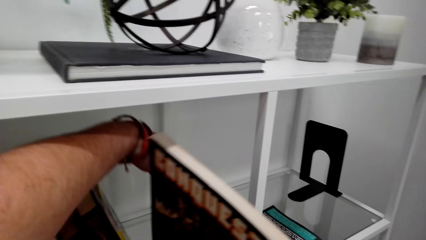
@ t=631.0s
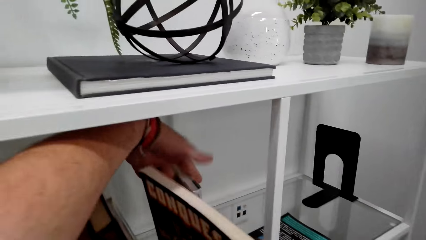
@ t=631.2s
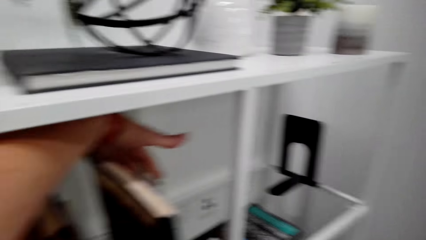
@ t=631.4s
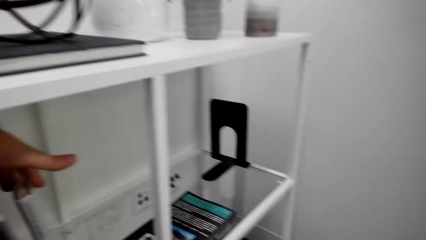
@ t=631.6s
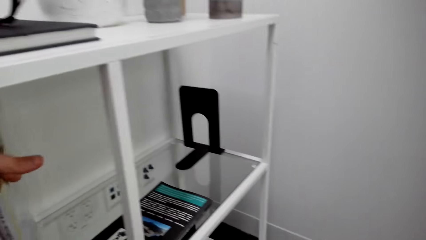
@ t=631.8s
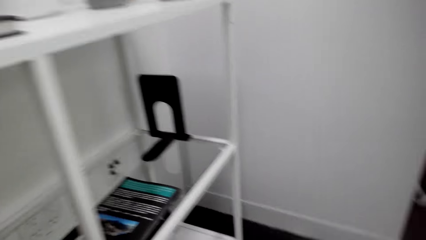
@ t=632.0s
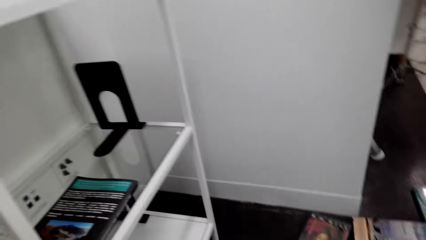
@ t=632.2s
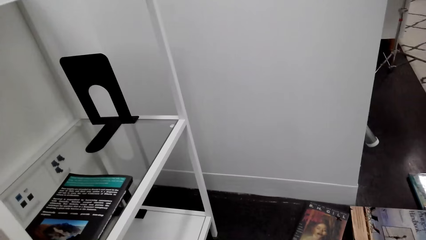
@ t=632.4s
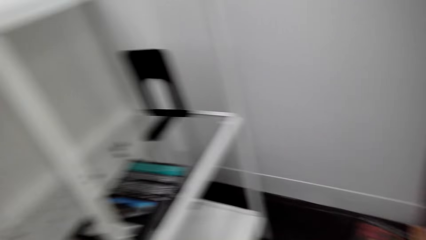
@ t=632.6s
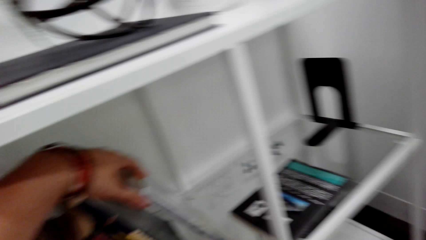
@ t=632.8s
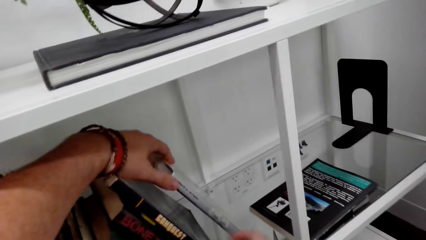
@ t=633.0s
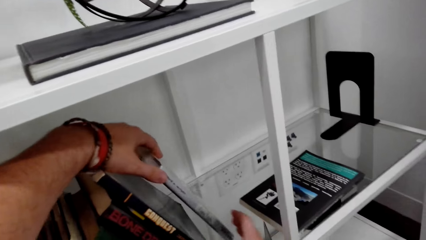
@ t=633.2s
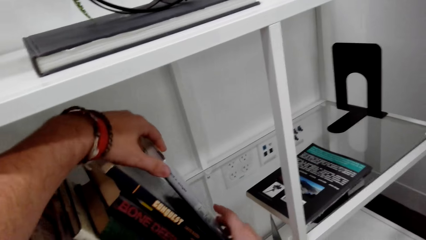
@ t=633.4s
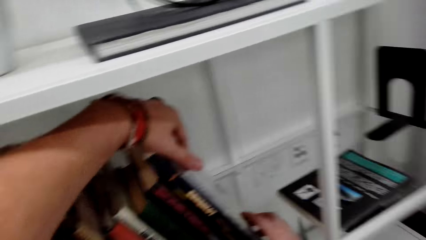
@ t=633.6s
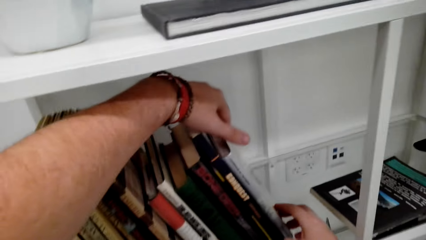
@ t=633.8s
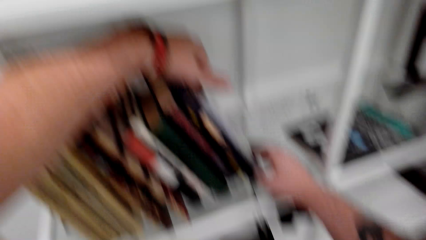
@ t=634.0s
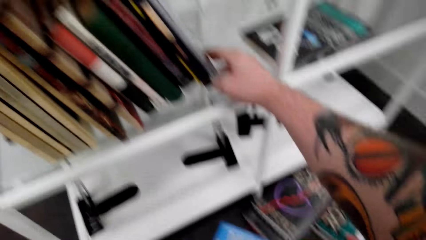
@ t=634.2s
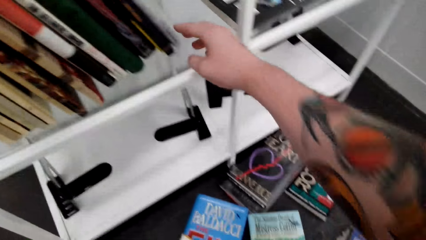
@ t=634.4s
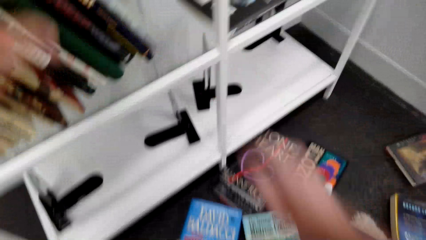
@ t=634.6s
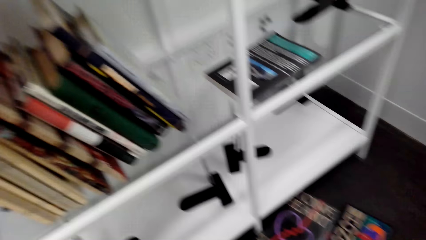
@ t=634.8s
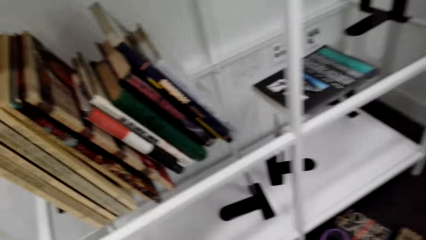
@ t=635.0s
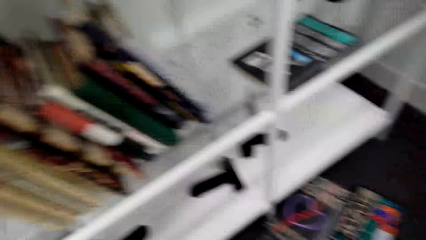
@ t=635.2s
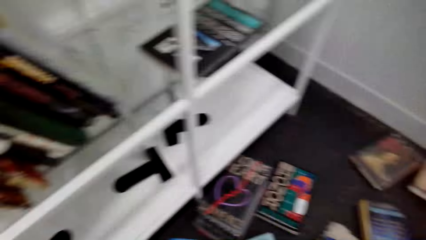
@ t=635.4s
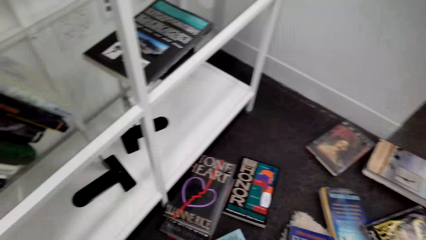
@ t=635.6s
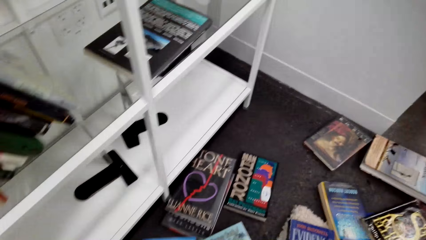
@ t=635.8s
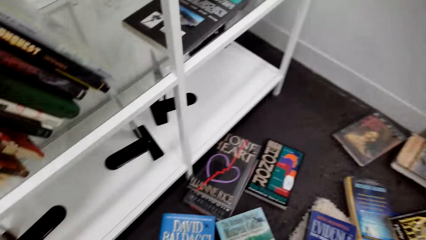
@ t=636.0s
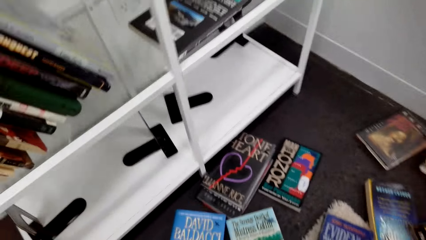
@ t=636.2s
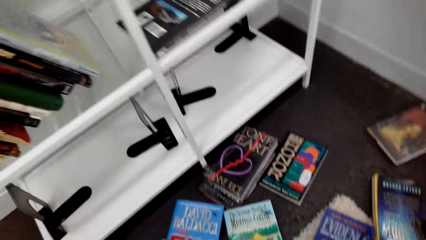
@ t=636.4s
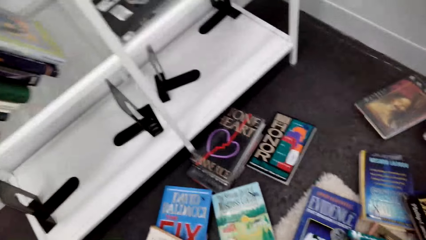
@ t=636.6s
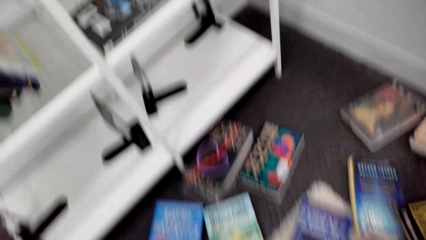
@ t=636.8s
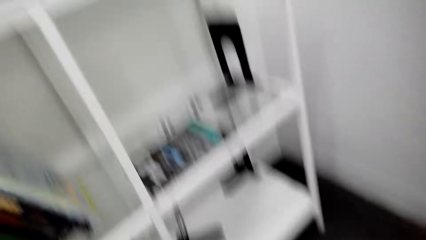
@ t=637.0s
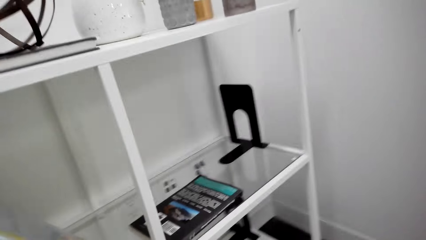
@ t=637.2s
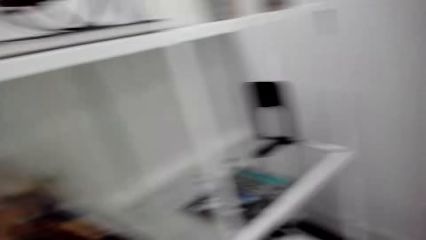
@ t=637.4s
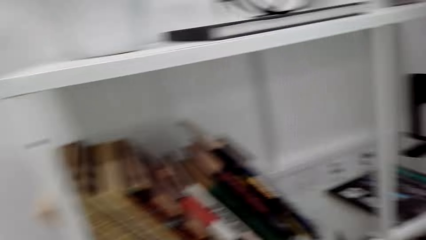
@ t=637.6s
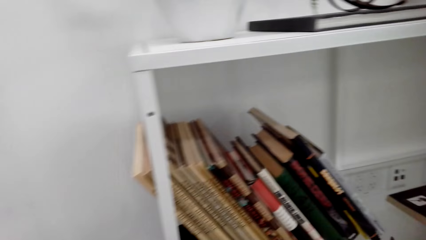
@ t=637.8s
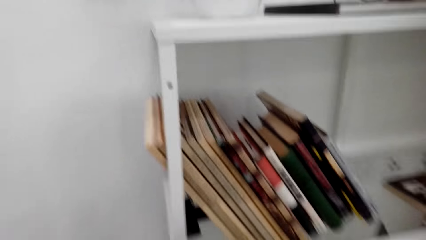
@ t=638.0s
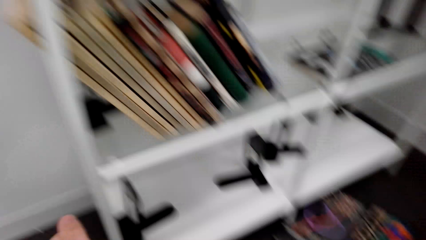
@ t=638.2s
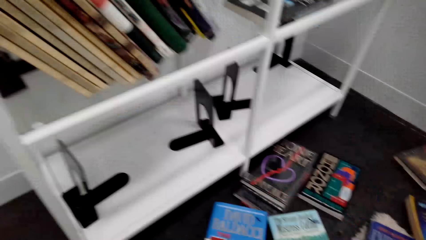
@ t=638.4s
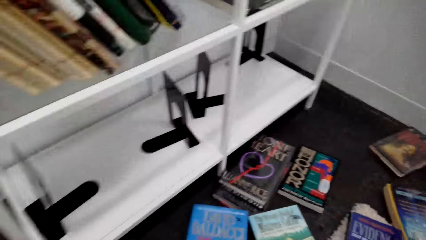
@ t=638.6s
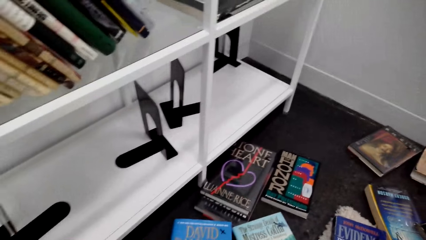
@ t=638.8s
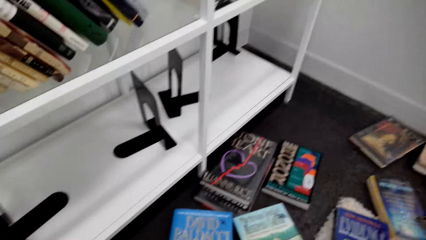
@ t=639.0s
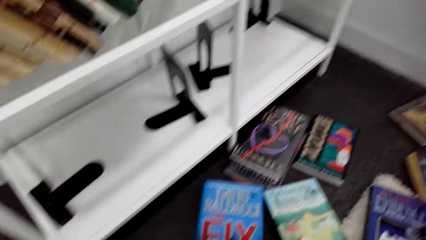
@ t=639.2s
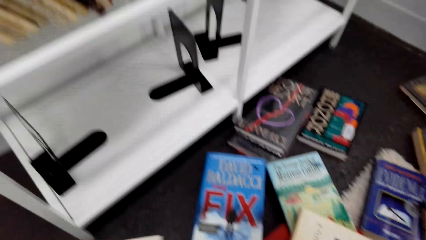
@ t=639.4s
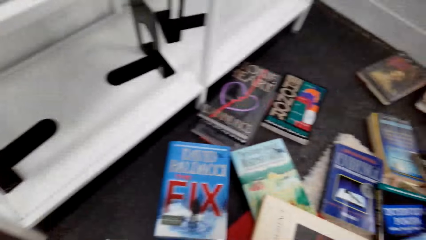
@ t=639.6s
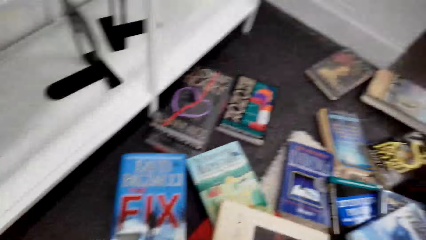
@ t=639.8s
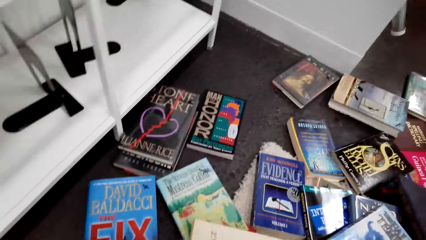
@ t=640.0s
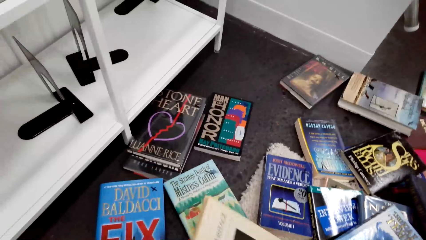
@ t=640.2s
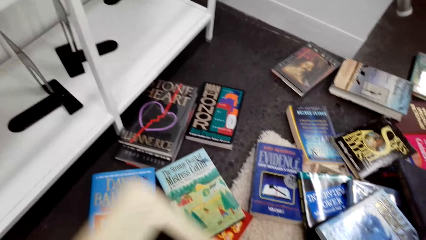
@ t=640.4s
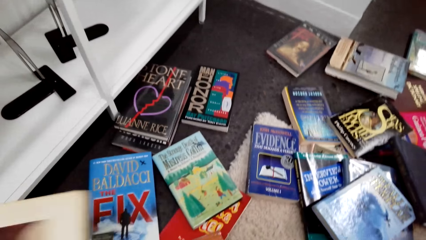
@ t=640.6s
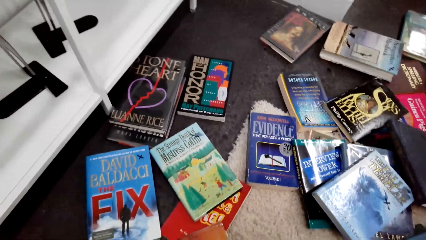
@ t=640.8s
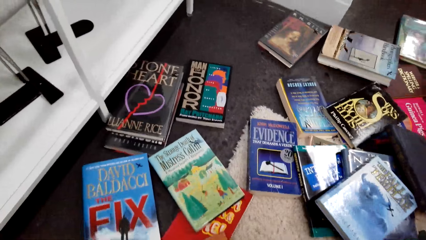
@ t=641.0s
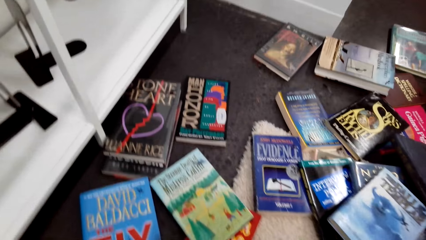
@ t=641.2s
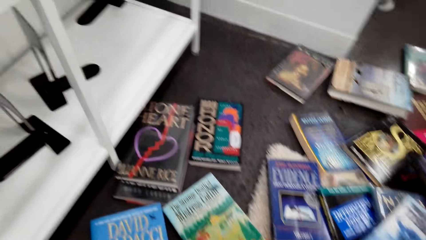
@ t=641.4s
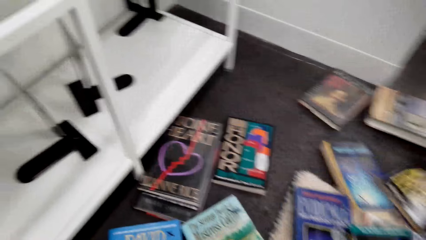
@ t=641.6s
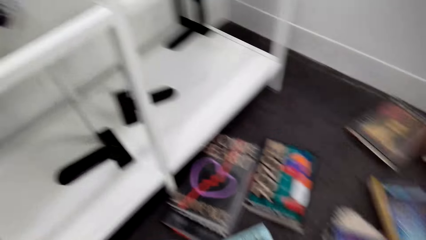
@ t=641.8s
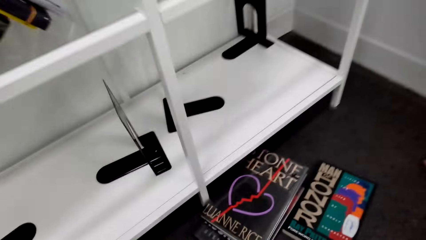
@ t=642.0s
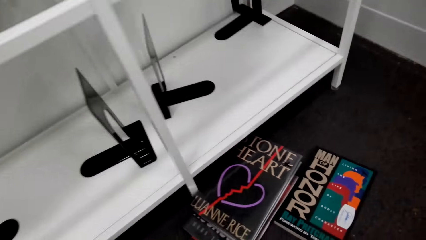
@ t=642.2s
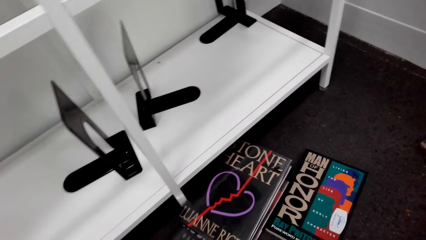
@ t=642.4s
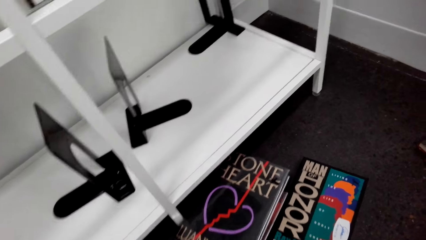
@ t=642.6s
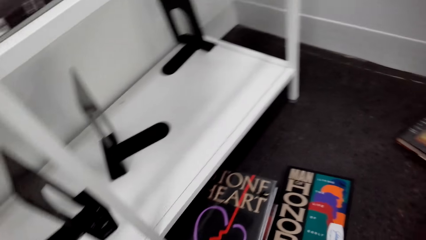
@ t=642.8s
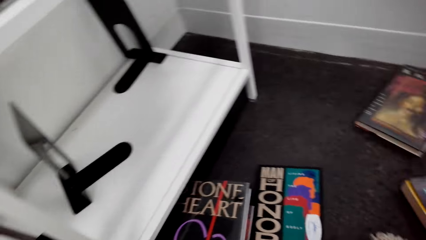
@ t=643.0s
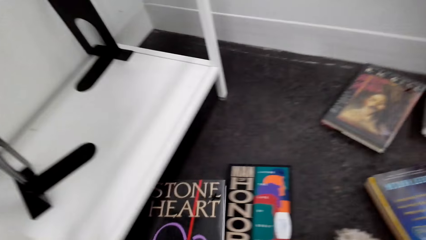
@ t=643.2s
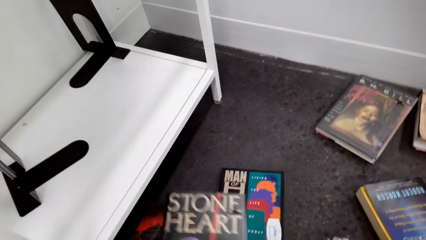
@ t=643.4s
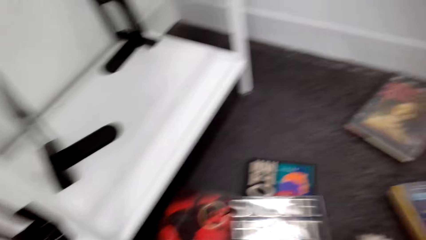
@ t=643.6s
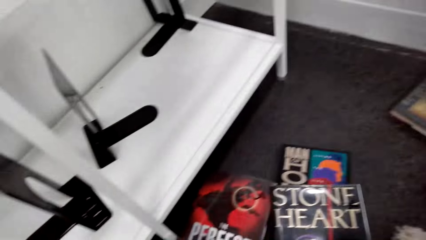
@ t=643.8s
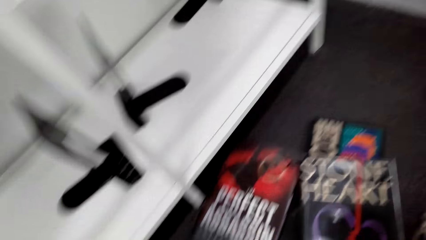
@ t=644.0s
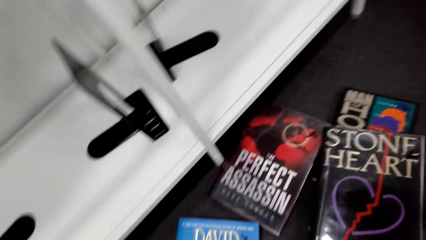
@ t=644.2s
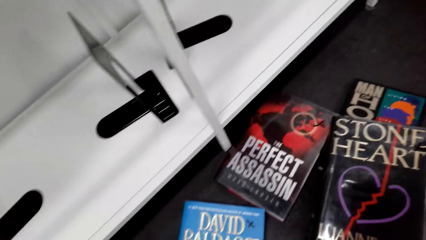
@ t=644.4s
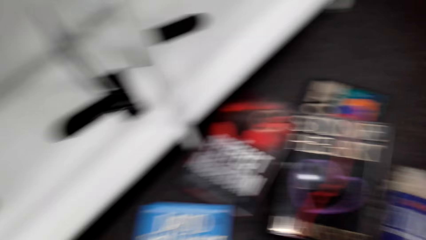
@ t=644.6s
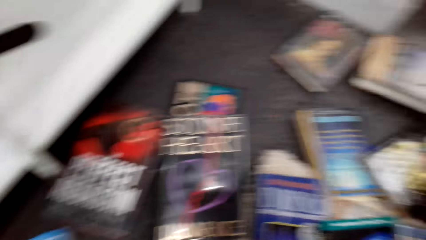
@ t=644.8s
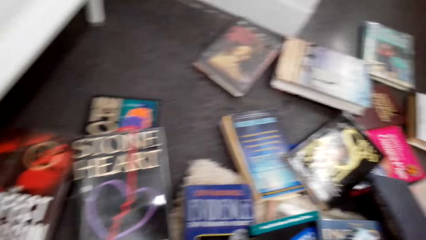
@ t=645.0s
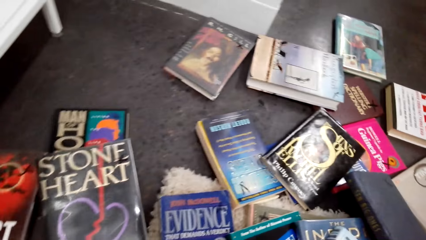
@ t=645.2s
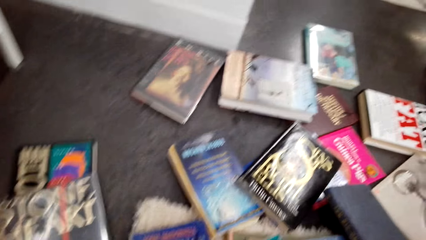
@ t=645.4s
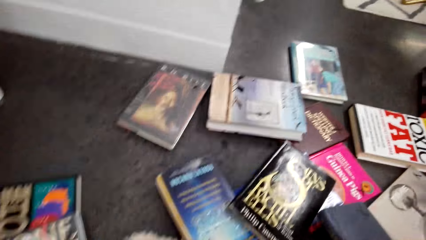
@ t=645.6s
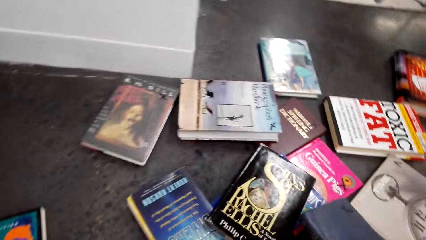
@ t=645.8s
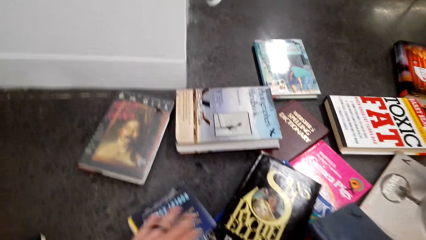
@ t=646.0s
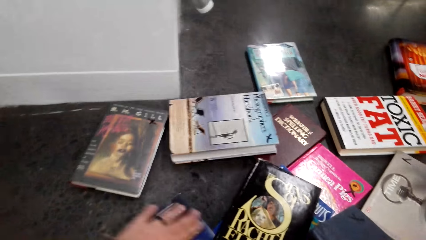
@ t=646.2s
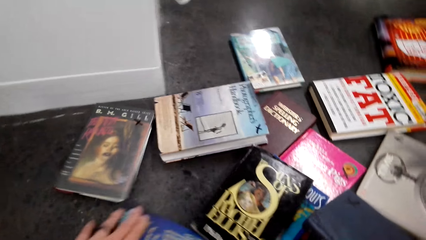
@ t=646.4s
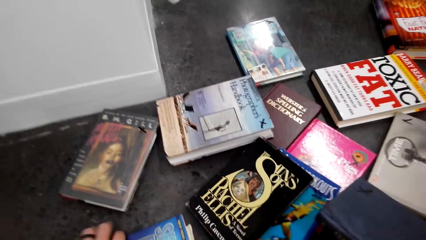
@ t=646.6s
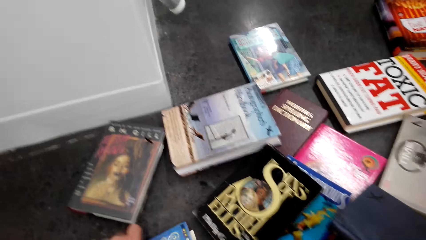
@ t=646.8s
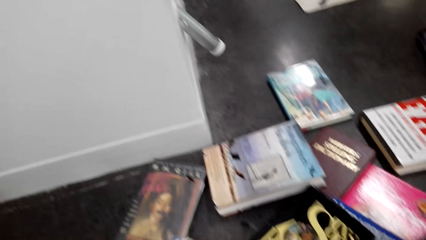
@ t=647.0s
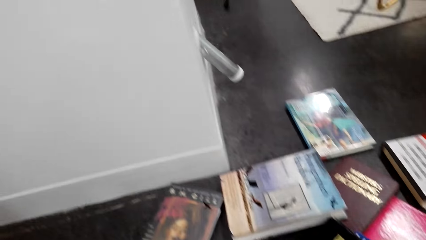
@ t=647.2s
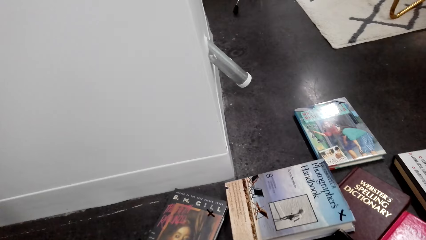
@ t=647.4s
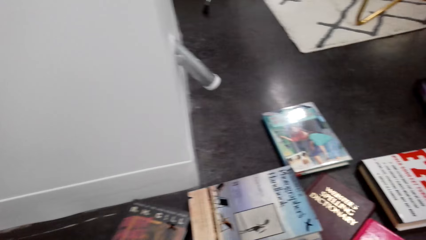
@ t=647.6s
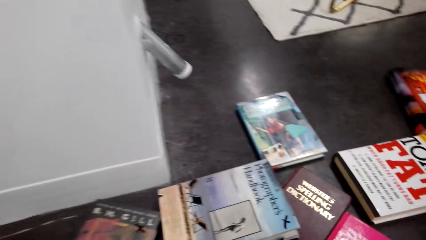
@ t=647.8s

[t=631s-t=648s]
The camera wearer drops the book. They look around. They arrange the books. They look around. They pick up the book. They search the books on the floor. They drop the book. They pick up the book. They look around. They pick up the book.
